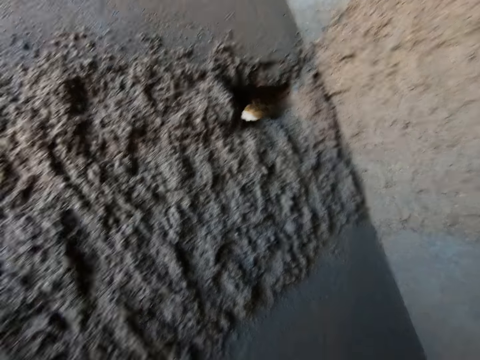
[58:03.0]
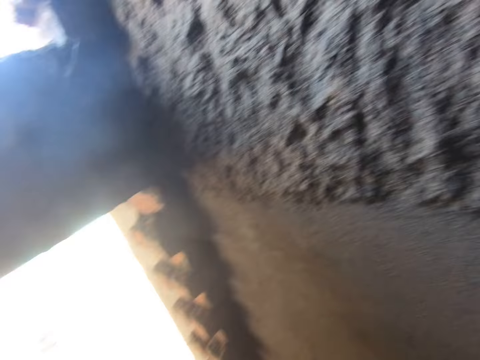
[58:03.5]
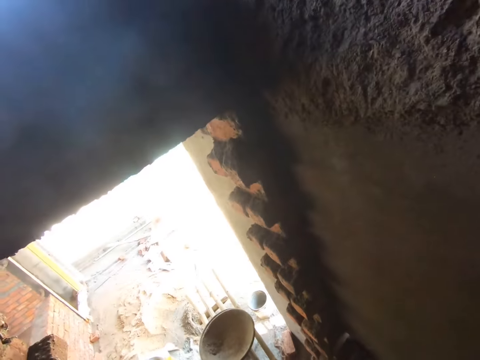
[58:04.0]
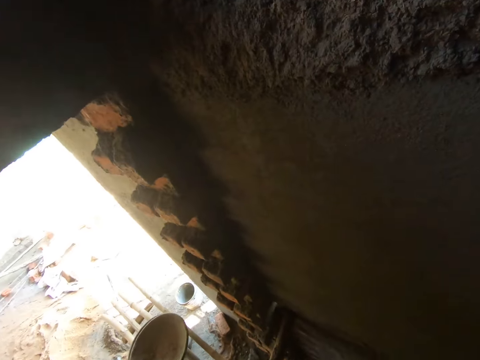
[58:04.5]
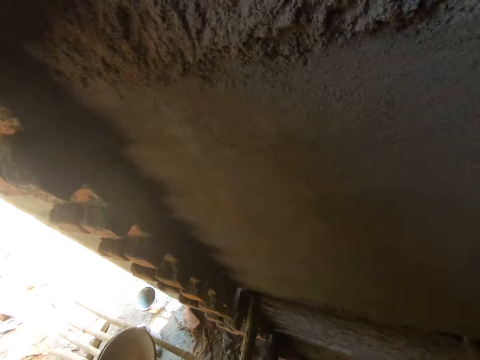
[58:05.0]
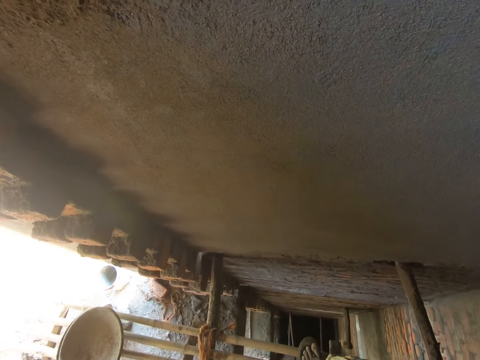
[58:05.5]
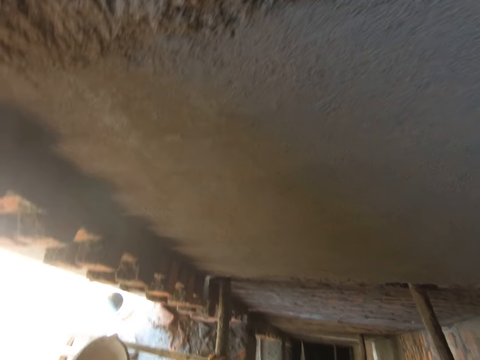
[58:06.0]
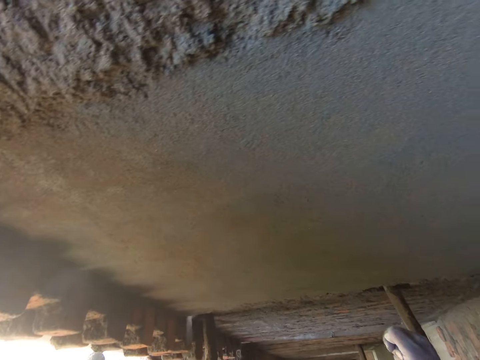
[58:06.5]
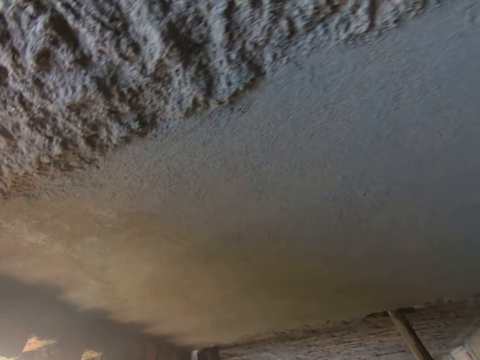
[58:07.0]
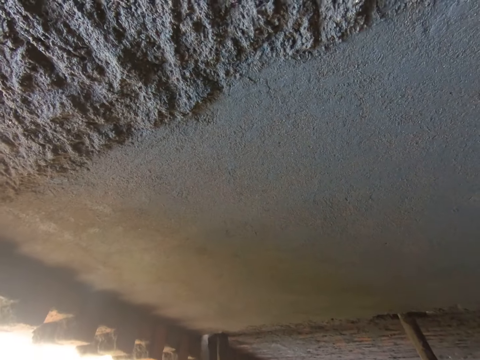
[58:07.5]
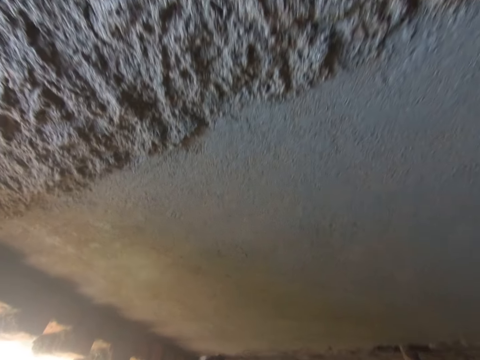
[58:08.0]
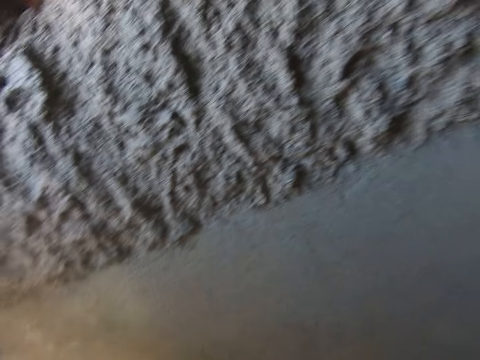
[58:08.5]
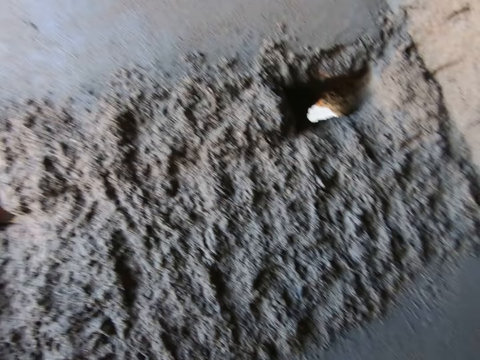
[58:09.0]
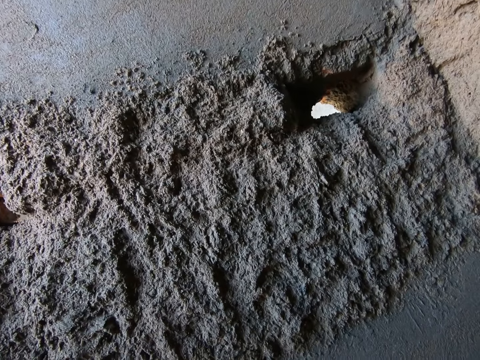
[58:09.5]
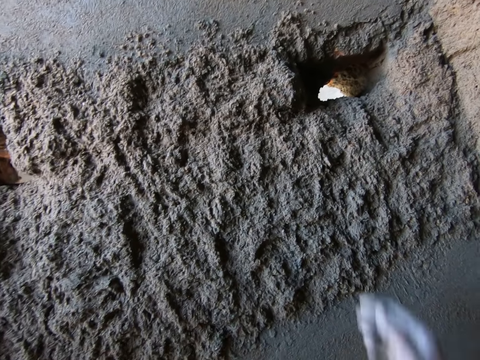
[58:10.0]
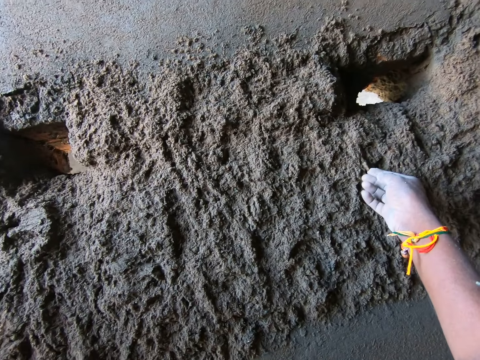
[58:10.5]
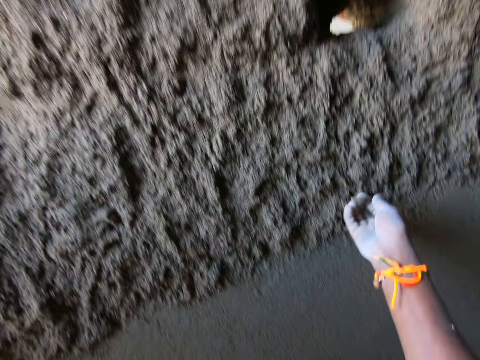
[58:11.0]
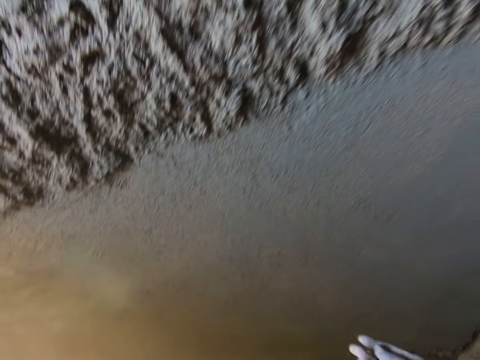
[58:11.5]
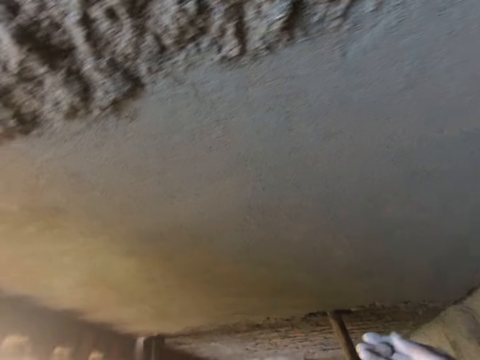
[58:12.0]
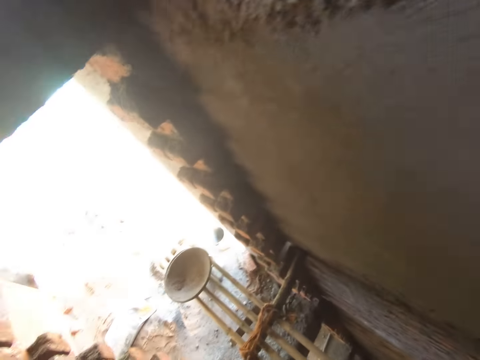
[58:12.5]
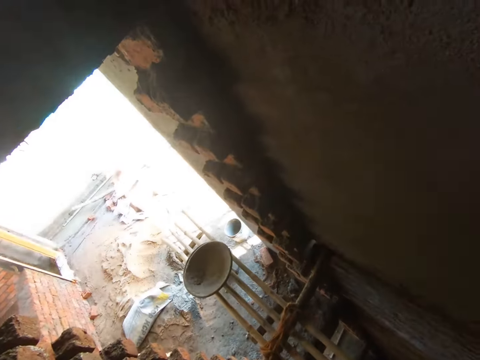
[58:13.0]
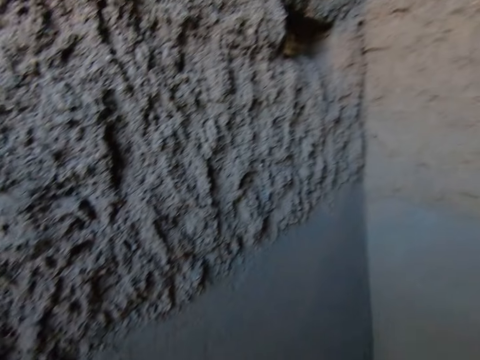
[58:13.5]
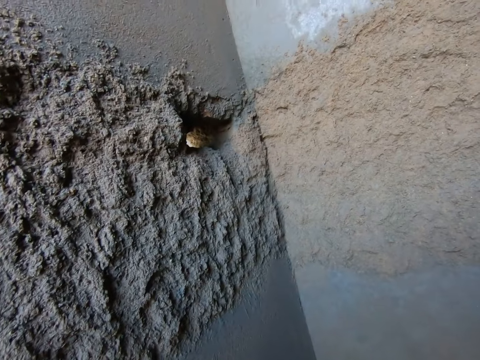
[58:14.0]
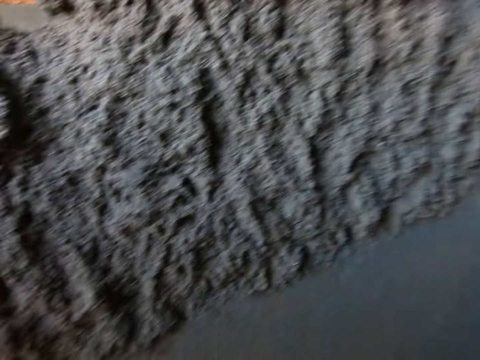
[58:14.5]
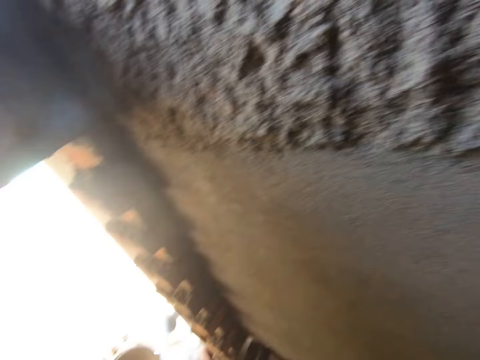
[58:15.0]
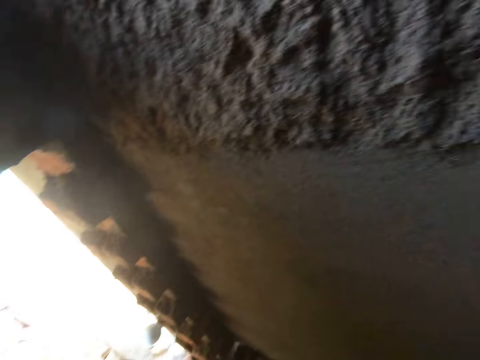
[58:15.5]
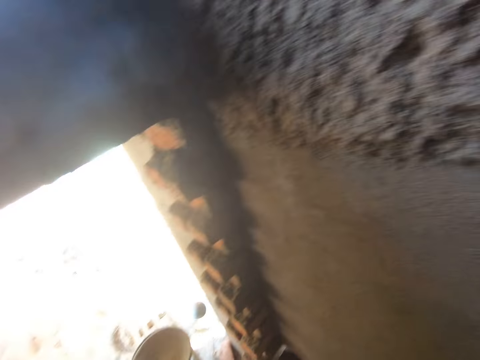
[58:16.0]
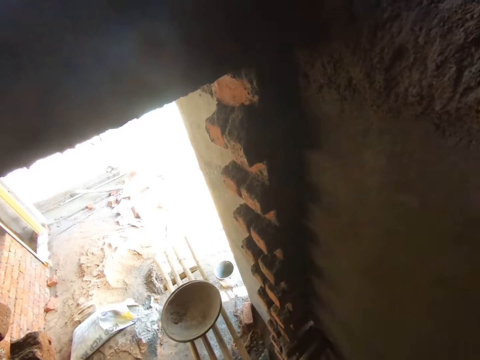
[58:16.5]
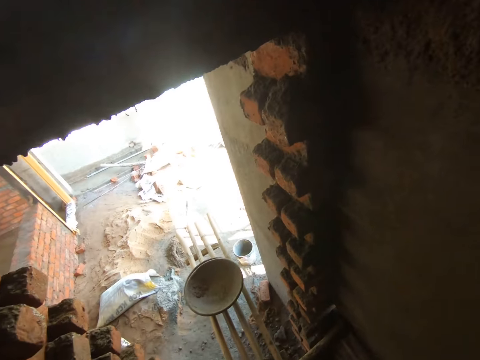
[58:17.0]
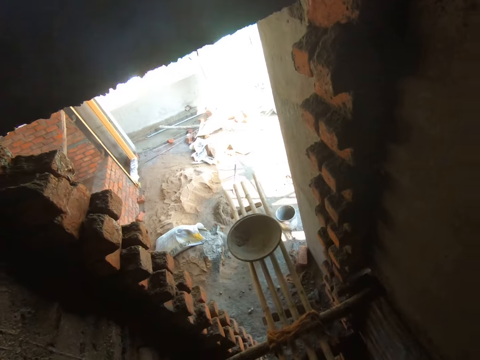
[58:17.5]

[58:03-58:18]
The camera wearer removes a stone from the cement on the wall with his right hand. He throws the stone on the ground with his right hand. He looks around. The woman interacts with the camera wearer.

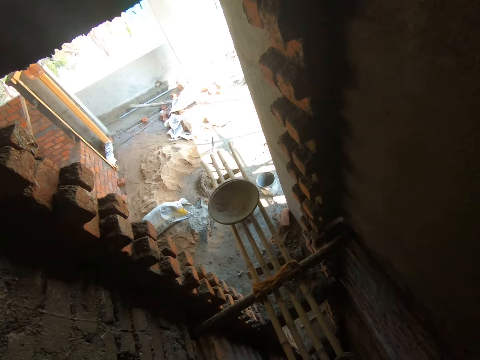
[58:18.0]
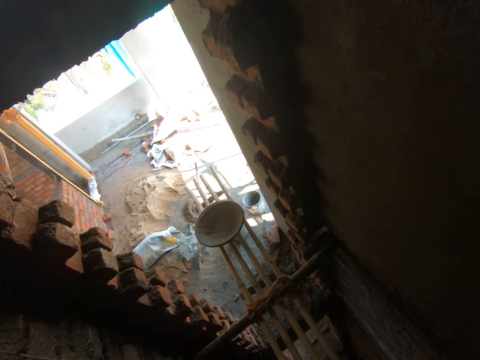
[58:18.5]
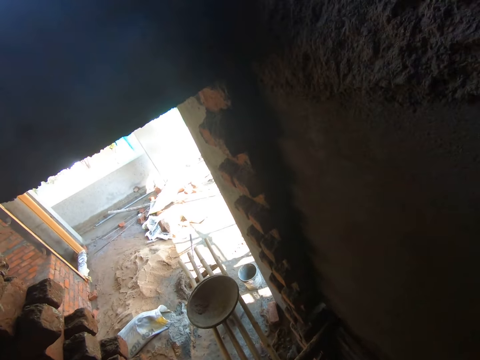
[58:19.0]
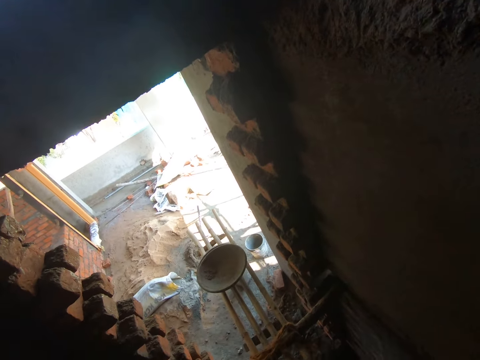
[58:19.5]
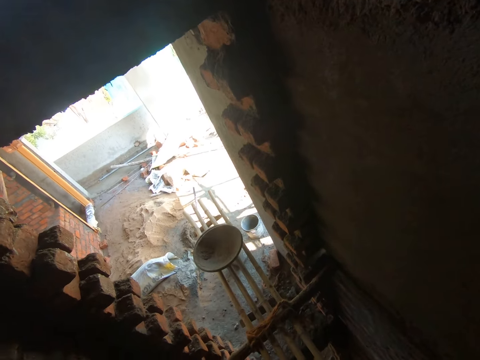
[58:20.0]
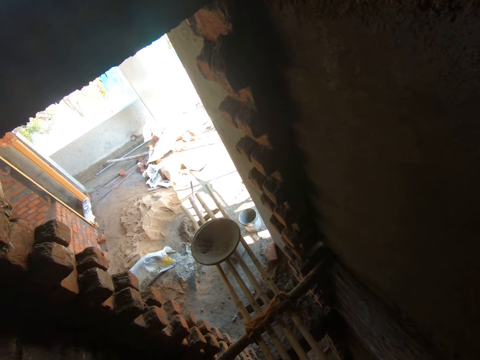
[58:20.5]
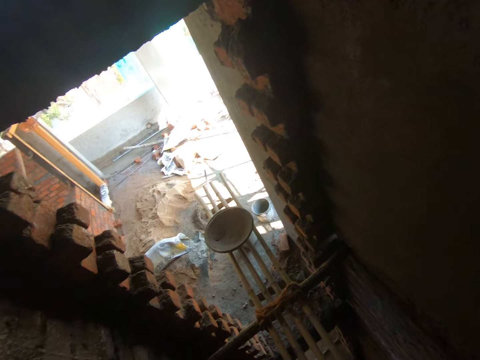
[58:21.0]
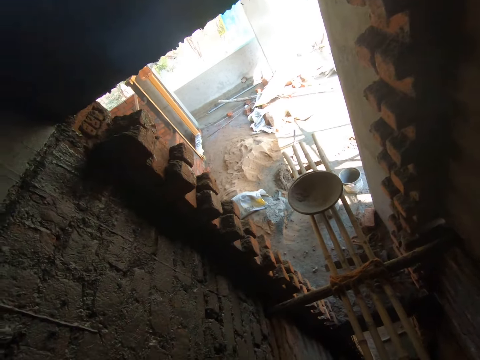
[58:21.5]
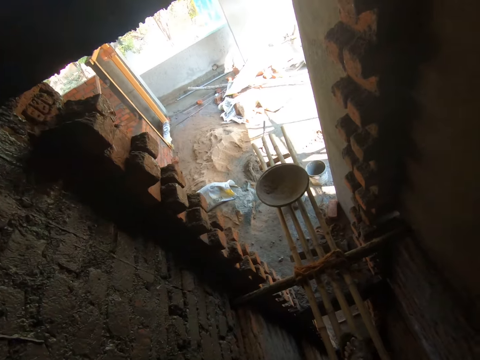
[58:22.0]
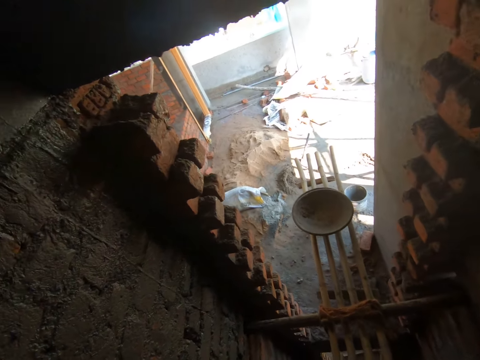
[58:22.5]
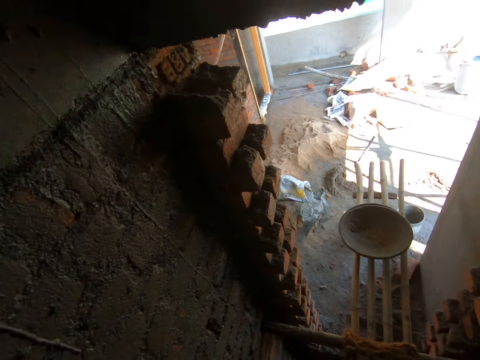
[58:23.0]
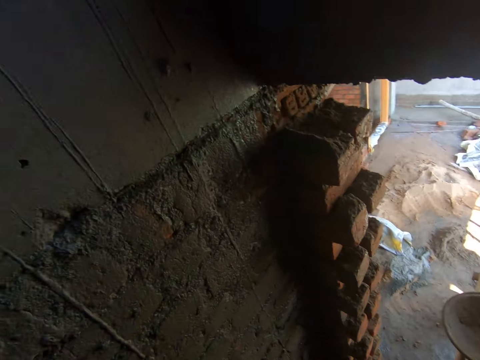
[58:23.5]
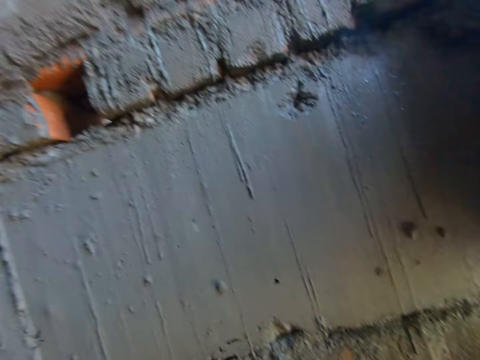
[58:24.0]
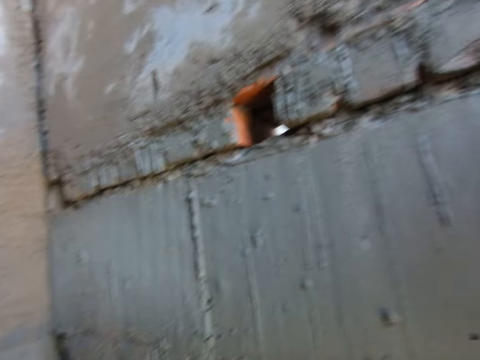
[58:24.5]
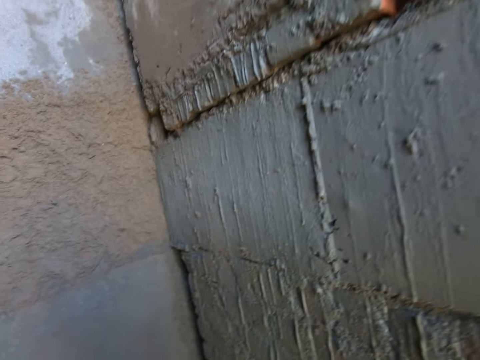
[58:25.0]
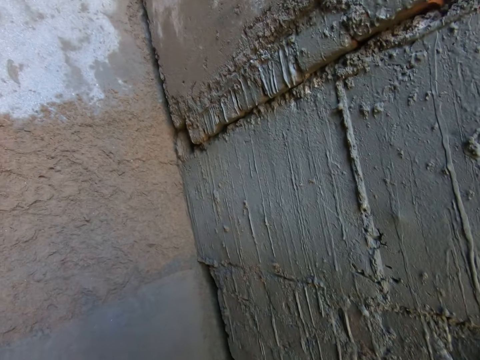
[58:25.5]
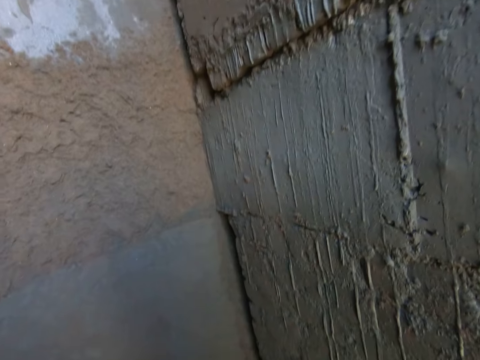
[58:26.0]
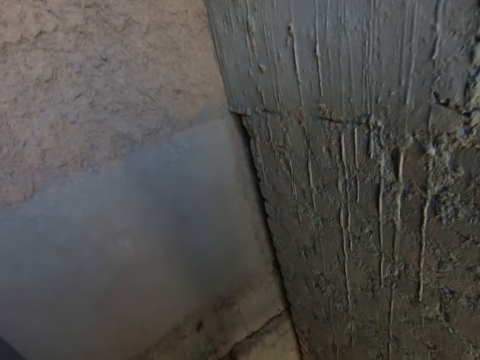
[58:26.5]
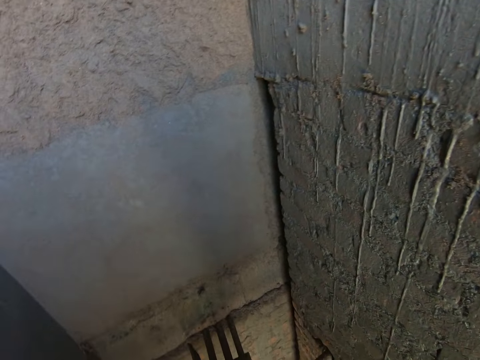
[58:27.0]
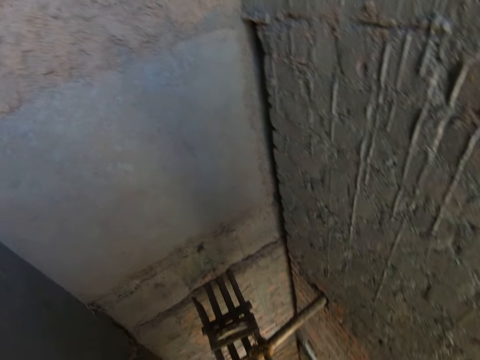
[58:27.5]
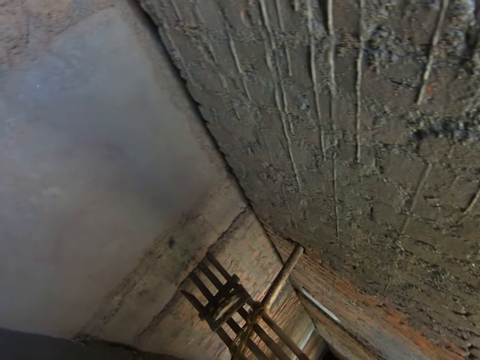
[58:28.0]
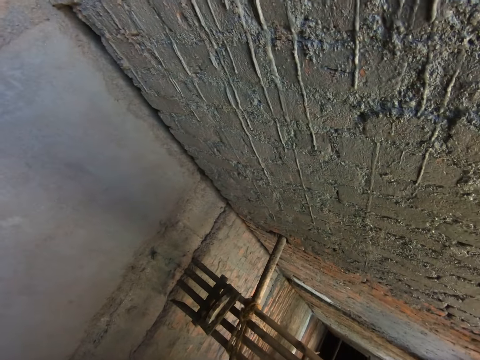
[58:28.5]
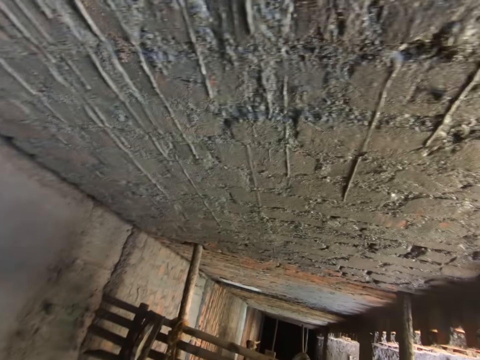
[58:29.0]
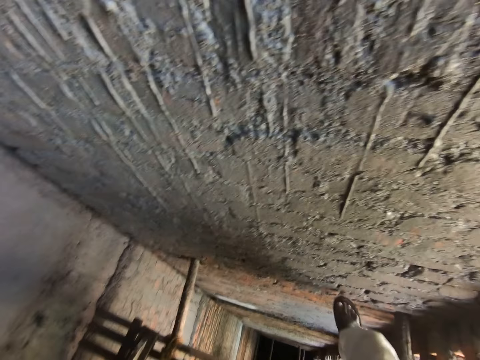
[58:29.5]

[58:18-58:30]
The camera wearer talks. He looks around. He hits the wall with his right leg.
